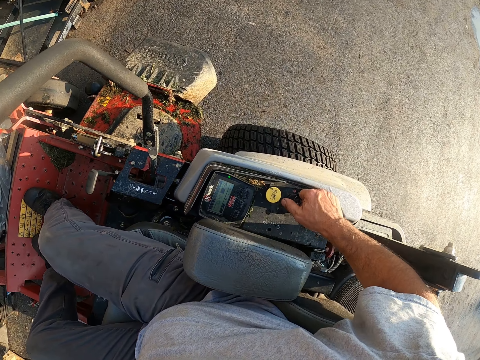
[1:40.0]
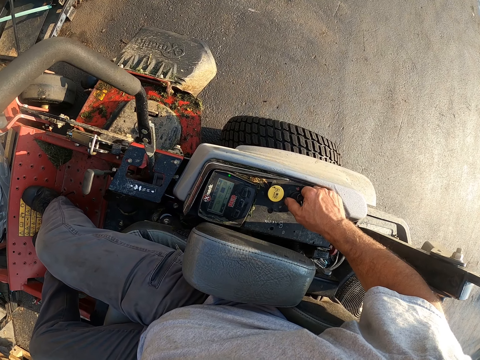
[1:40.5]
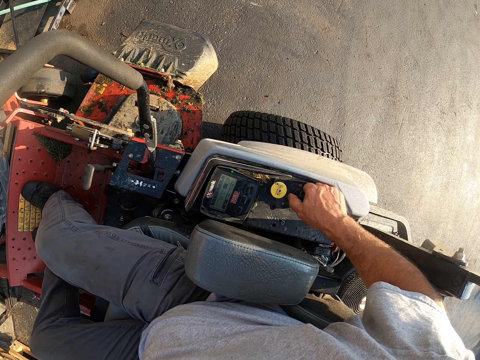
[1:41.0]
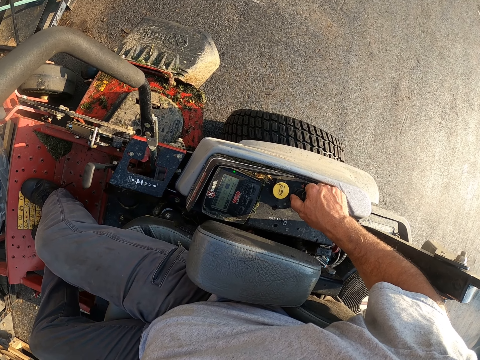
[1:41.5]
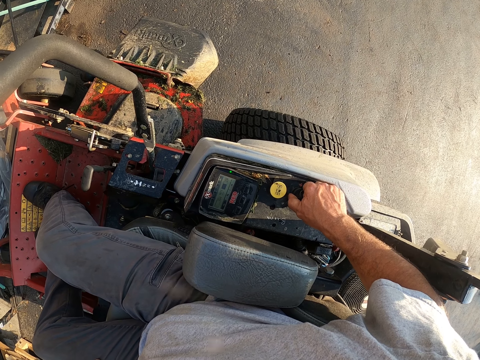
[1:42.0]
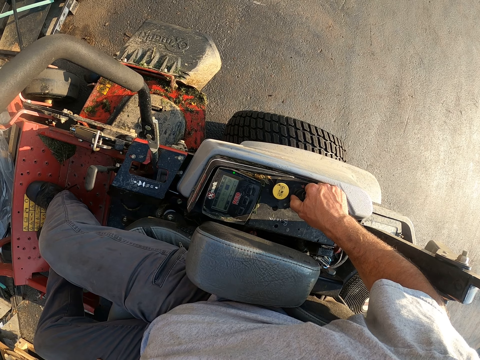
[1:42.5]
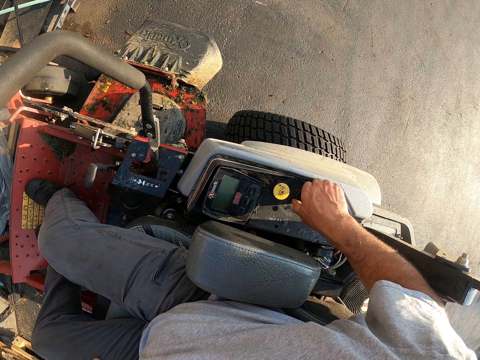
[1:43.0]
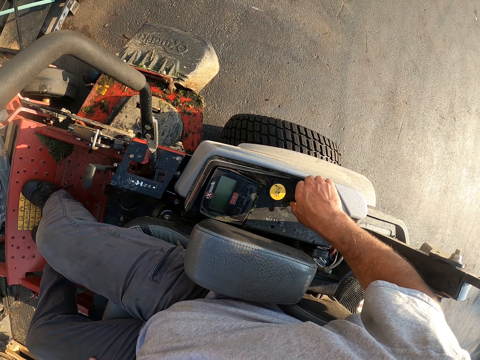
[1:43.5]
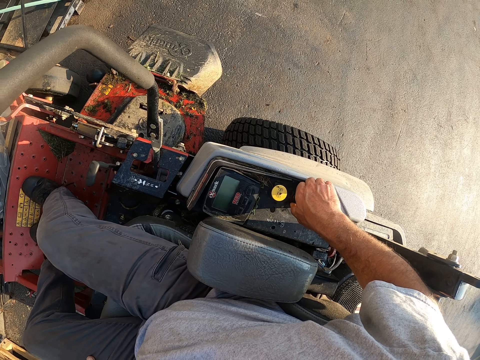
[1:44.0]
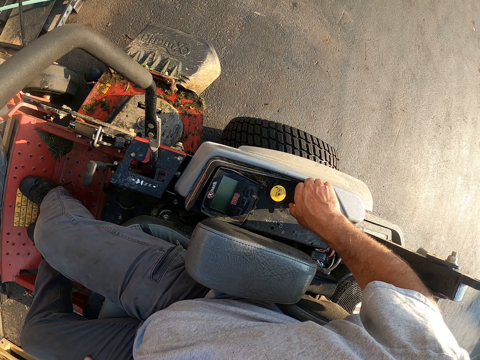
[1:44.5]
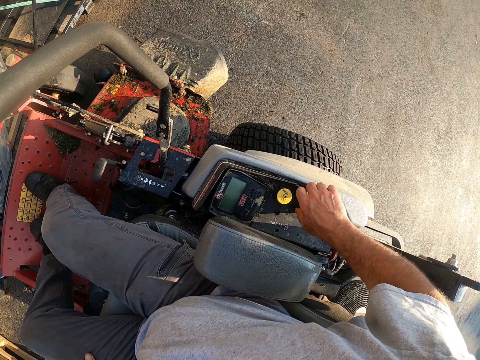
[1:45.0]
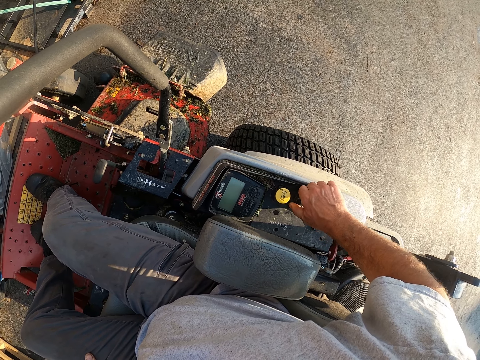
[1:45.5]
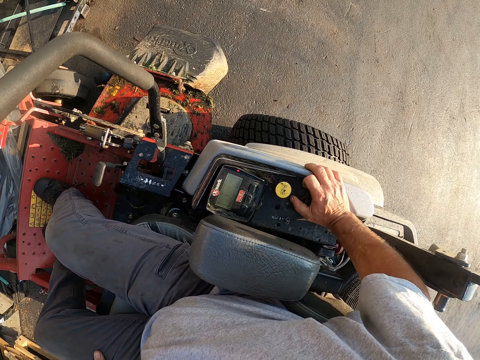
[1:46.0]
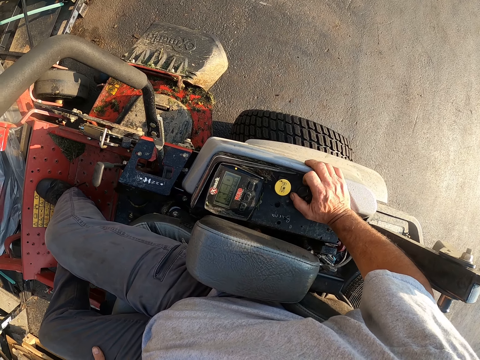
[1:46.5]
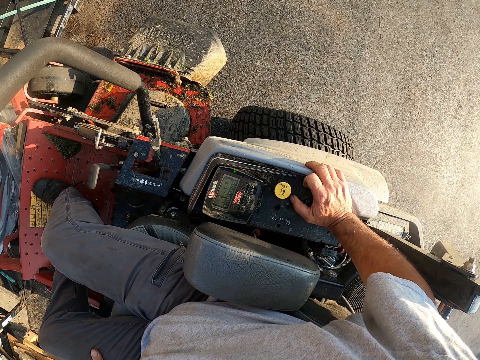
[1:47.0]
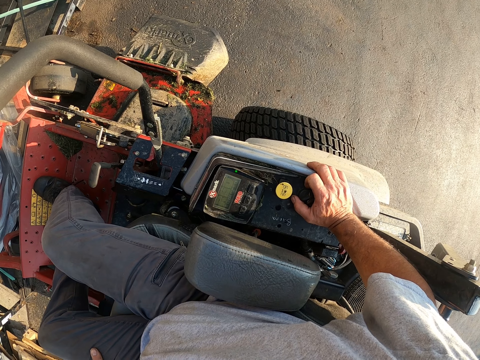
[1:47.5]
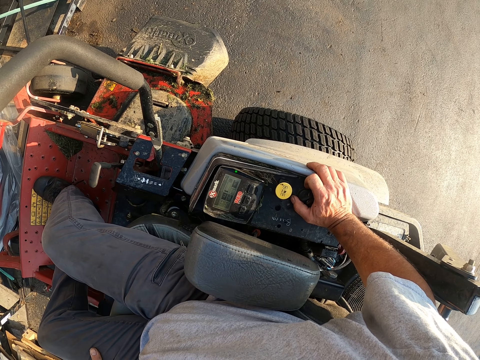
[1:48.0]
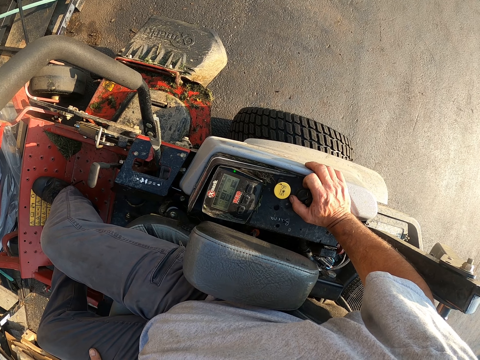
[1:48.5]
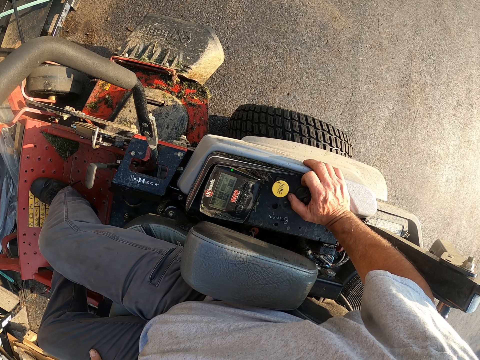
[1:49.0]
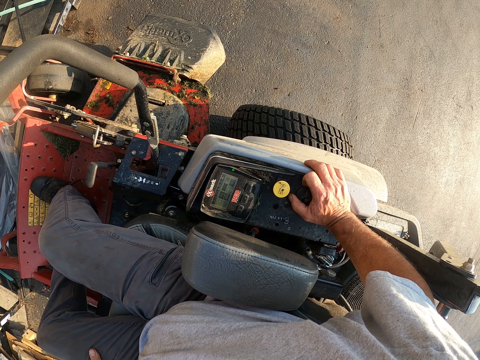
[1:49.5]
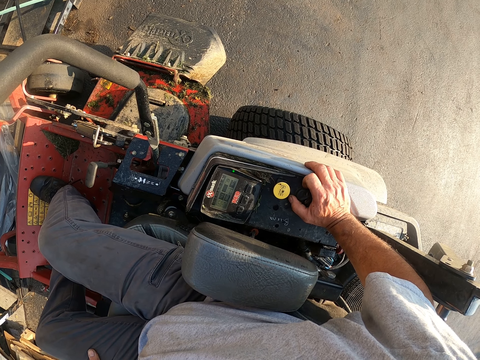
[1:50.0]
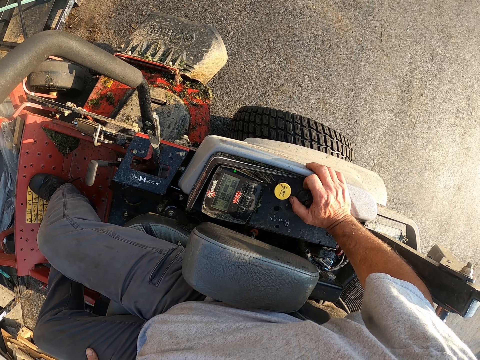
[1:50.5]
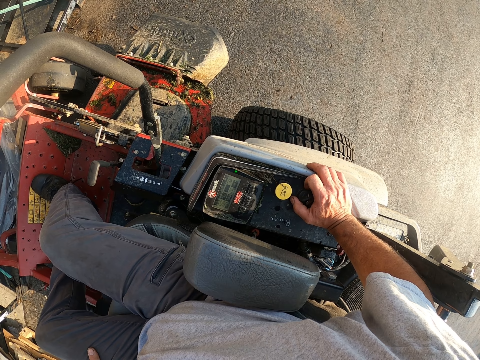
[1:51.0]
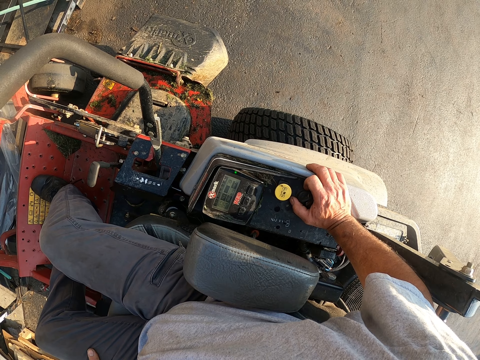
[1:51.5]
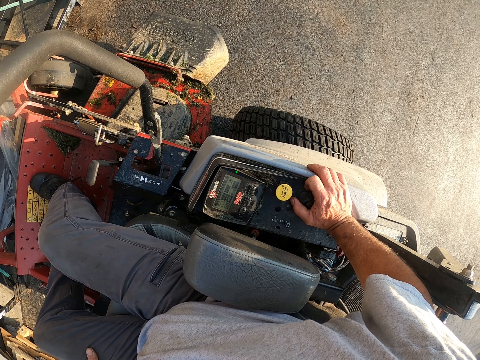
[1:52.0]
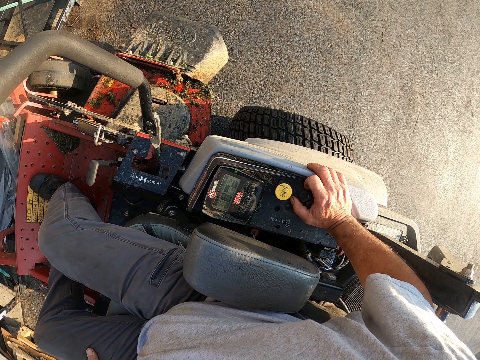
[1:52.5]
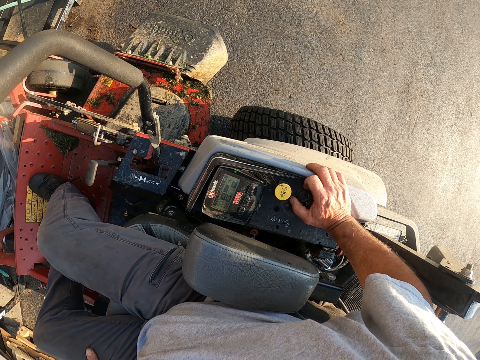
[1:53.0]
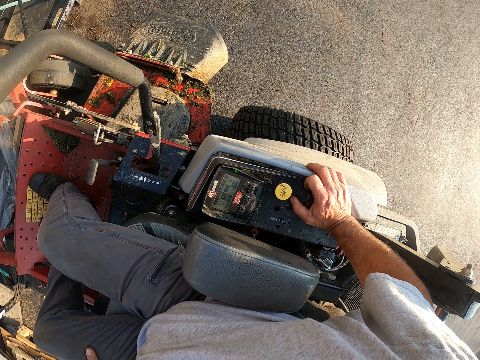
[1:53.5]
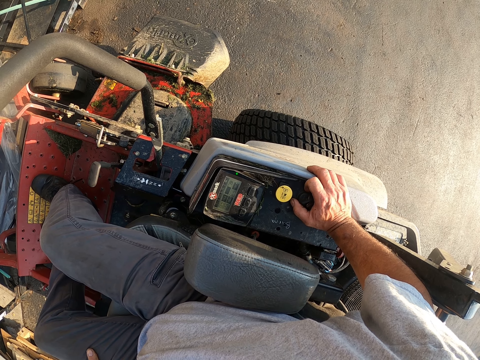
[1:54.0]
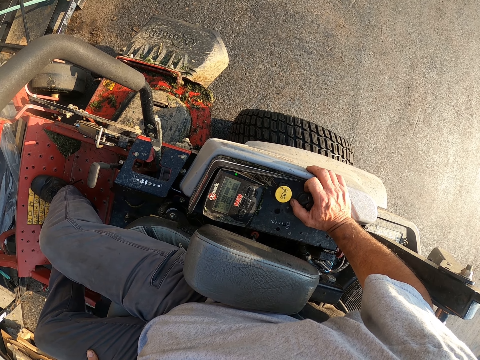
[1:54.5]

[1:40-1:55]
The camera wearer turns off the ignition of the lawn mower with his right hand. He stares at the lawn mower. He places his right hand on the dashboard.

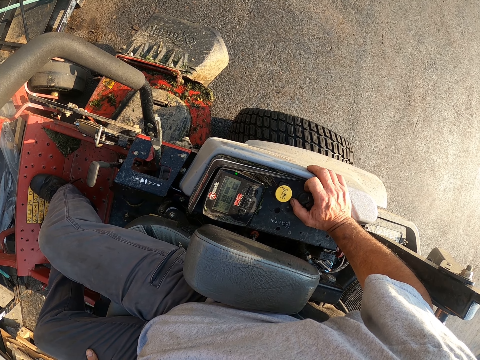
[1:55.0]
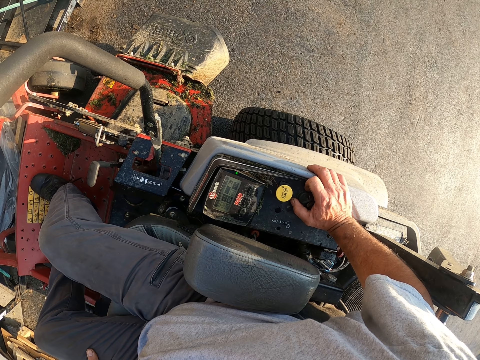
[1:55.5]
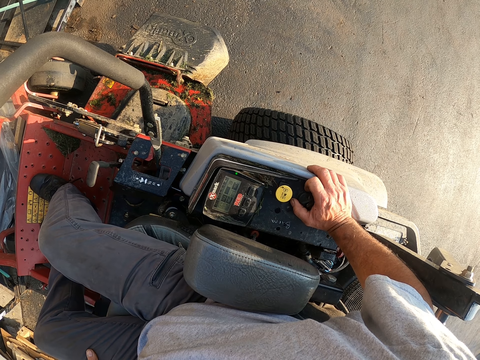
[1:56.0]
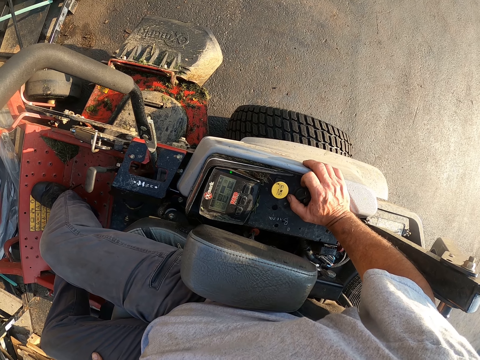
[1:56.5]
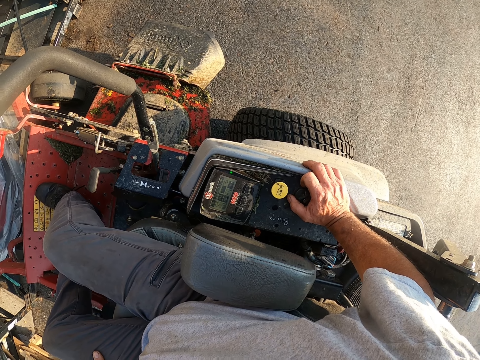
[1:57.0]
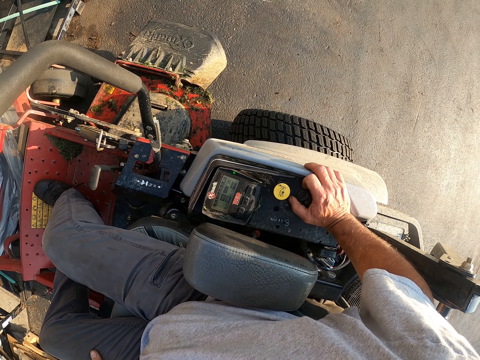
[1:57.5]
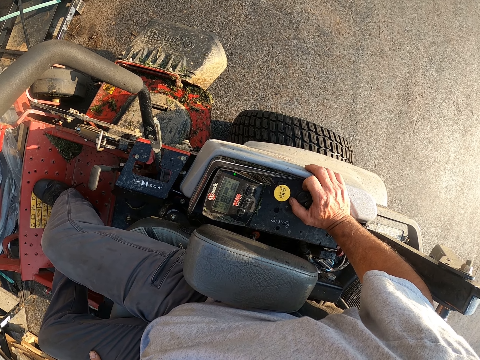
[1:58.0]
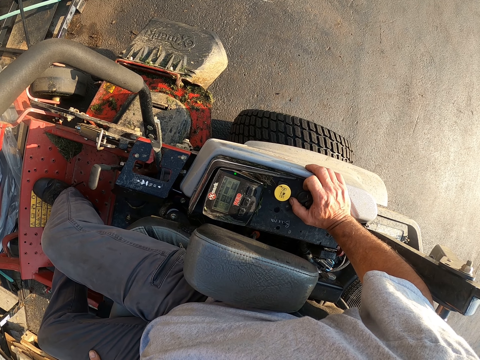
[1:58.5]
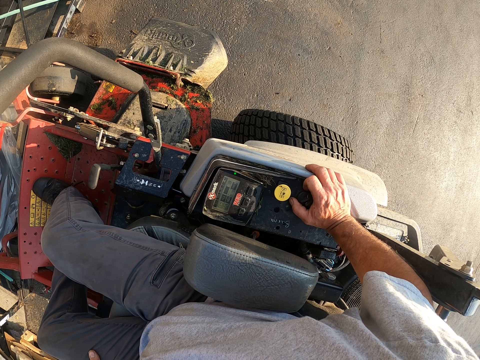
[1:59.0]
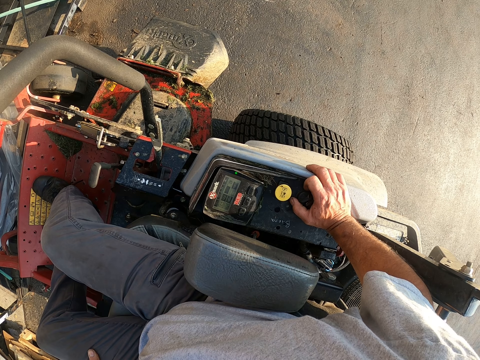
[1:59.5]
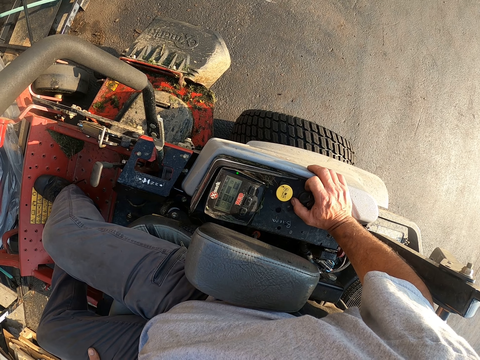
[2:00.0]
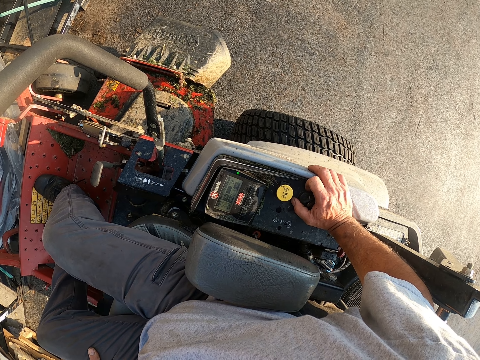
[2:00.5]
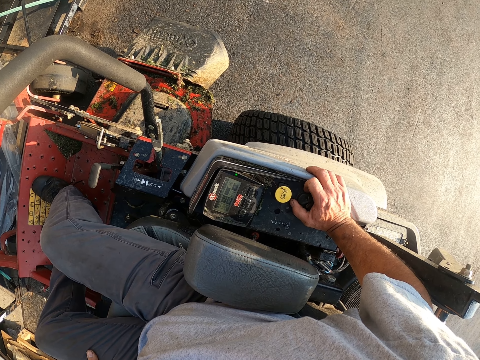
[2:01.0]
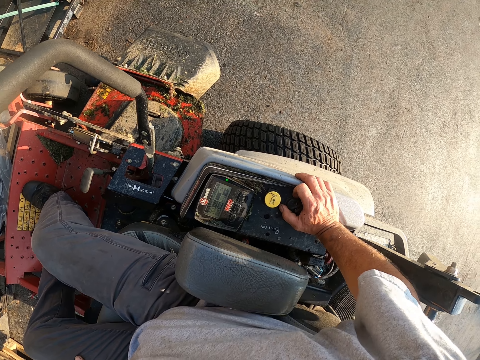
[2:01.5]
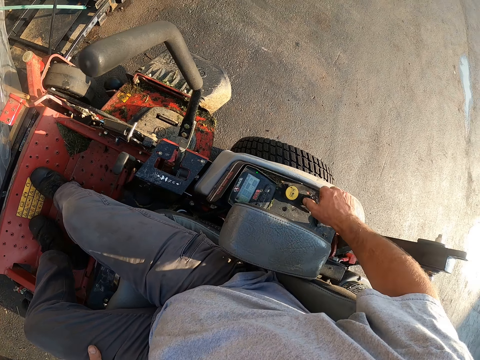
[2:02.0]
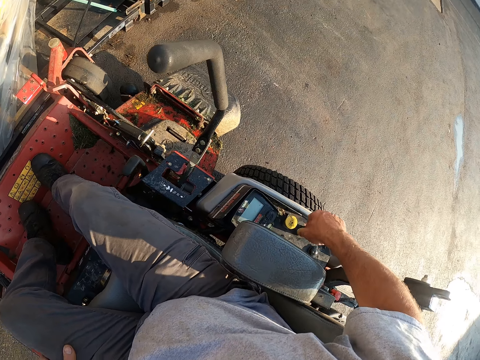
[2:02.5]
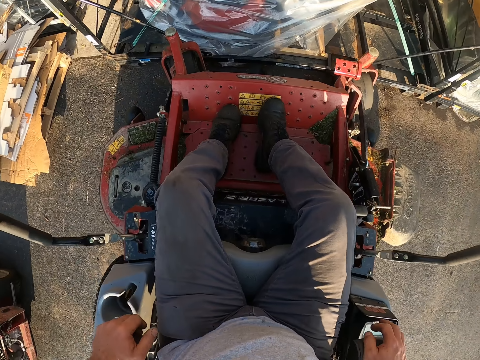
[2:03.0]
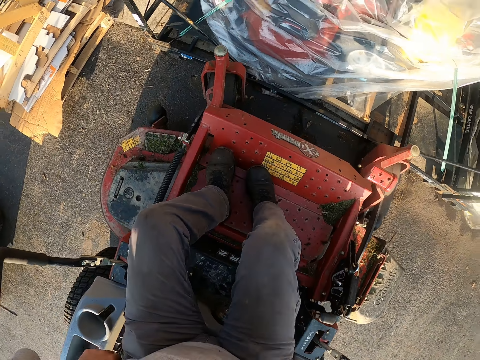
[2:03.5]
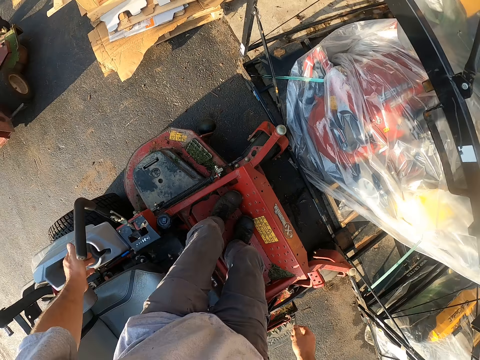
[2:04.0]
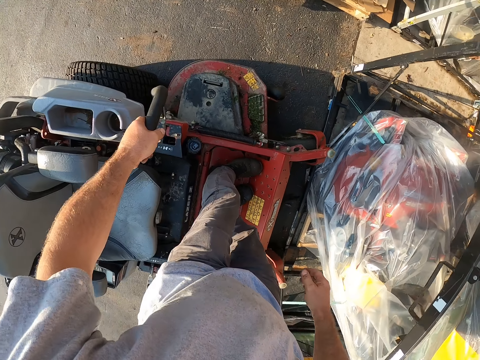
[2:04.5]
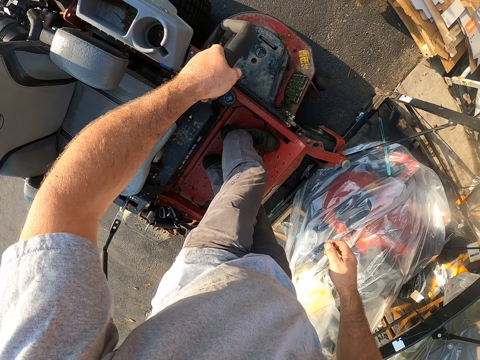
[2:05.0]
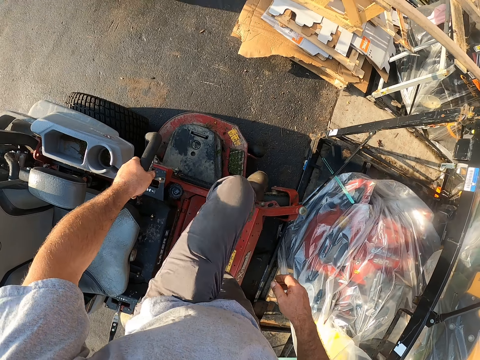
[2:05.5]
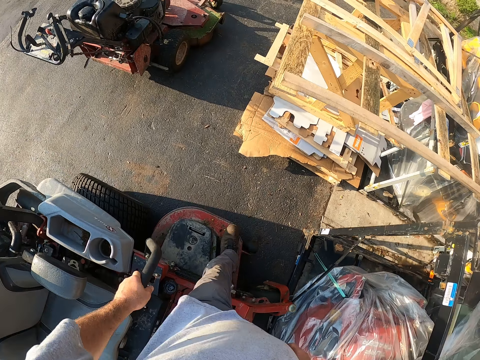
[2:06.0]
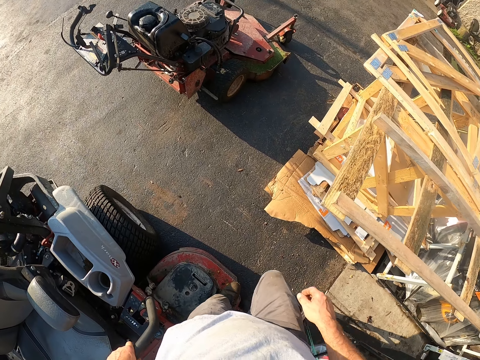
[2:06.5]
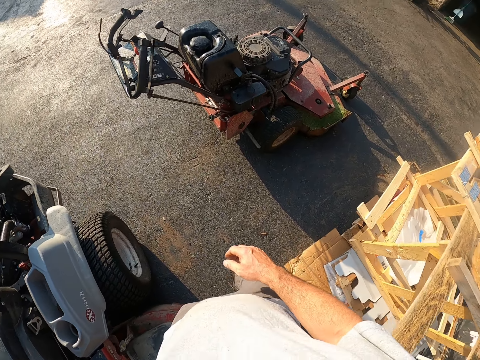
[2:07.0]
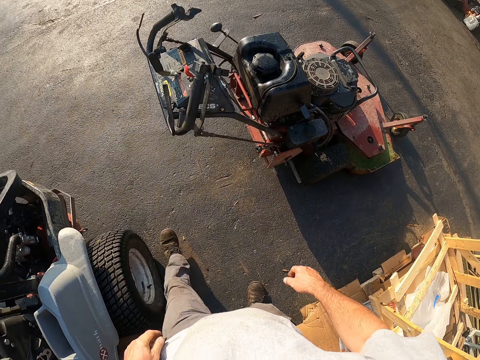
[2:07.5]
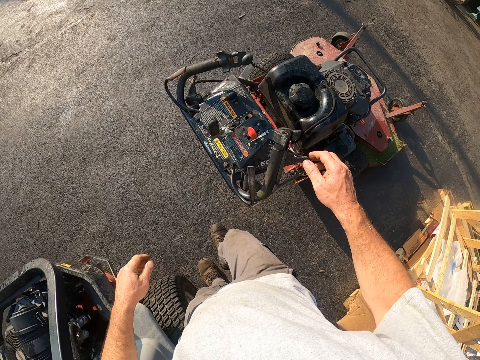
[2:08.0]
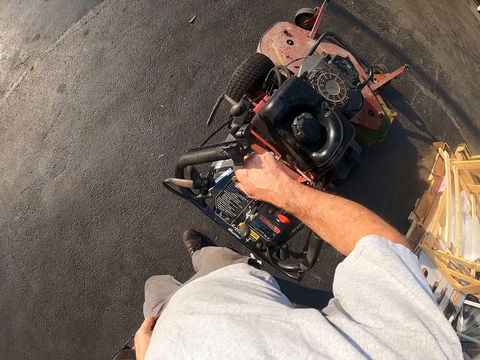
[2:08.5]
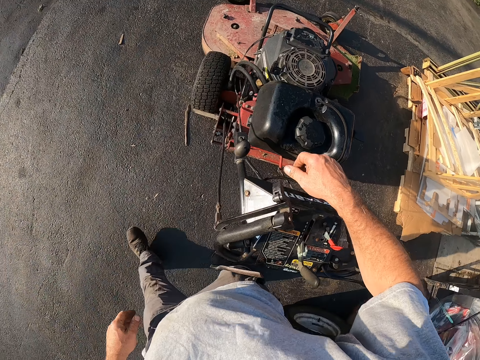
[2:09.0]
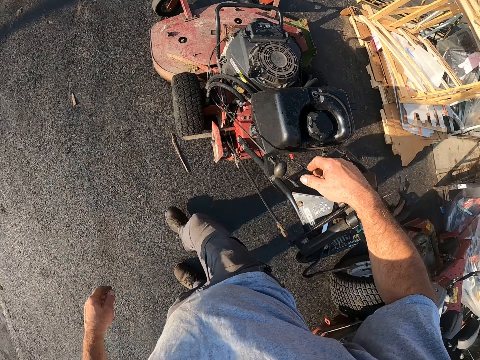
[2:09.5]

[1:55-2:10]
The camera wearer pulls the switch on the dashboard of the lawn mower with his right hand. He stands in the lawn mower, holds the wheel control of the lawn mower with his left hand, and steps out of the lawn mower. He walks to the lawn mower. He operates the hand lawn mower. He puts on the switch of the lawn mower with his right hand.
